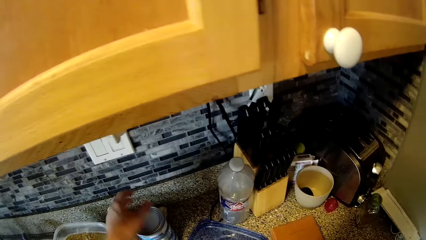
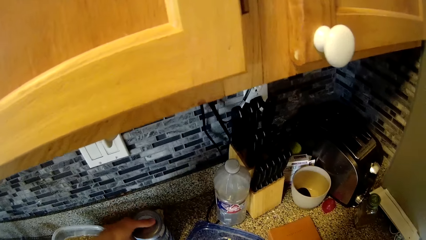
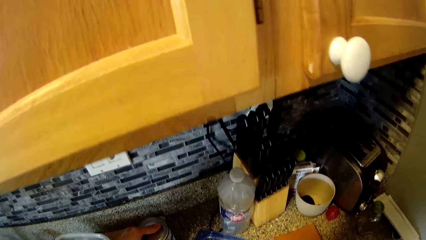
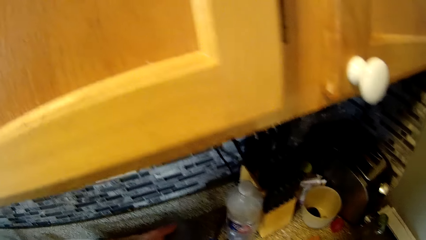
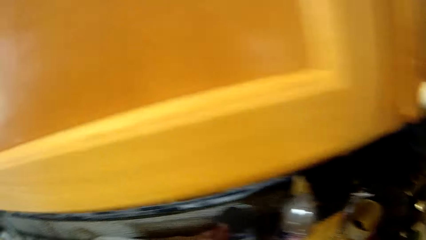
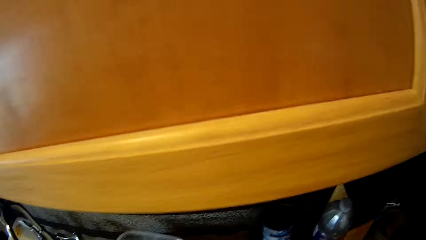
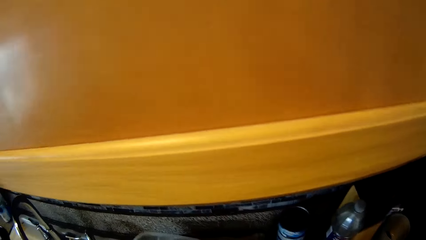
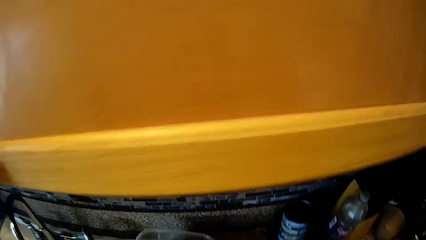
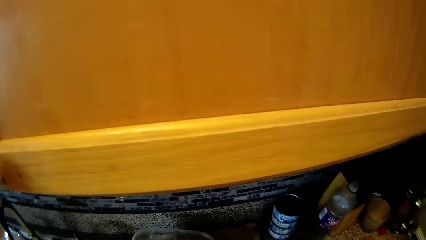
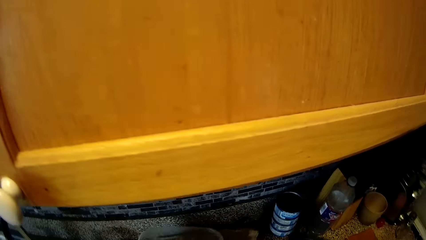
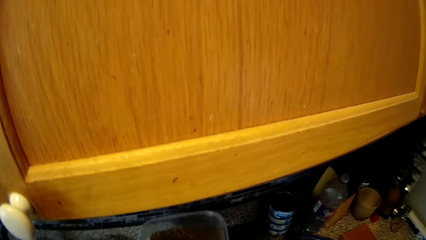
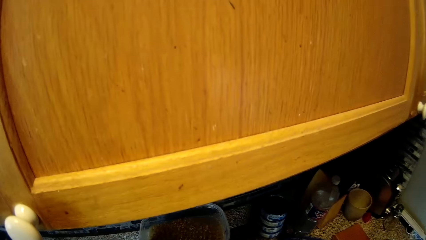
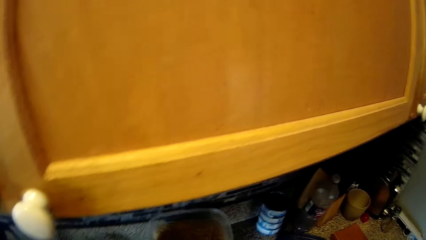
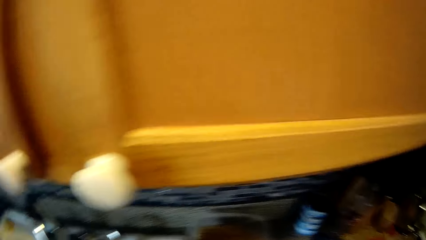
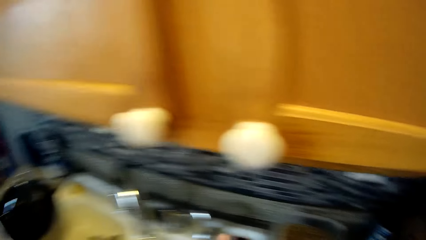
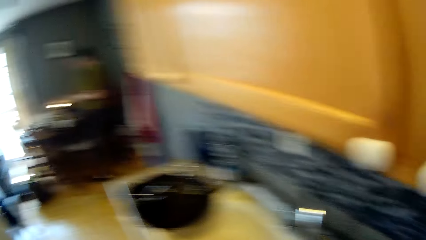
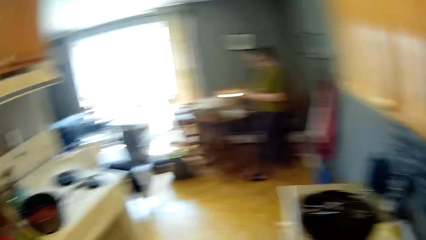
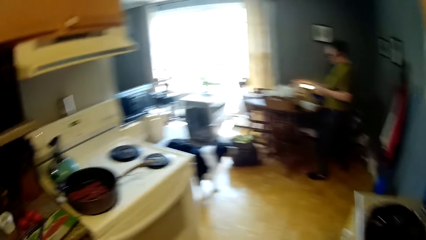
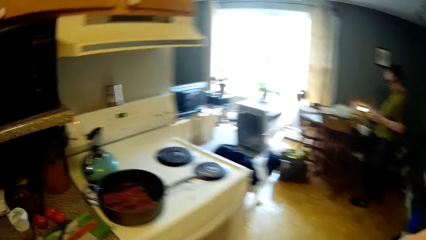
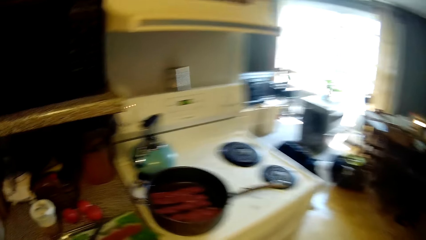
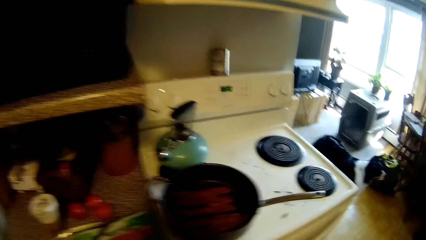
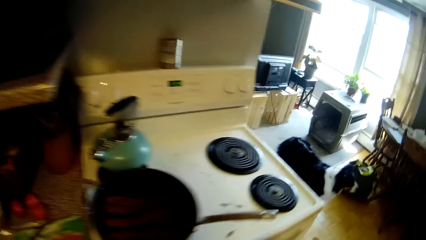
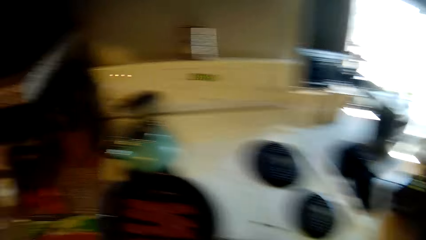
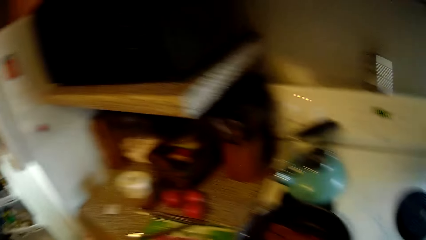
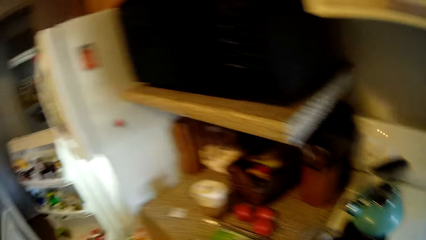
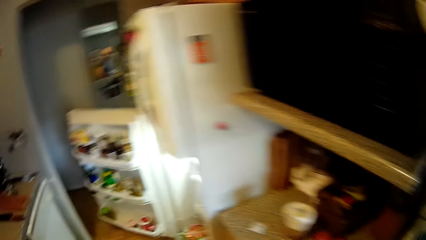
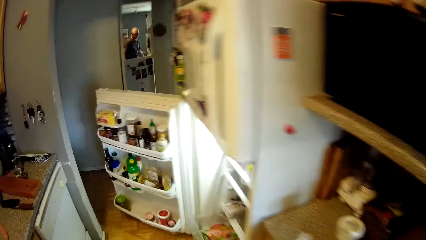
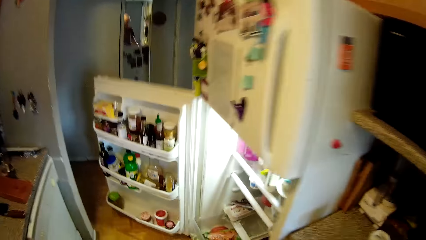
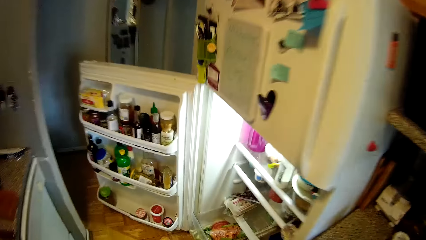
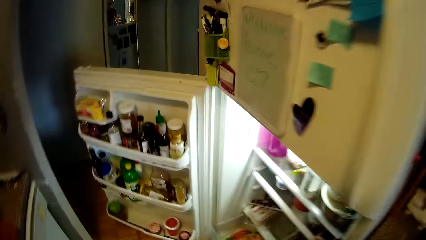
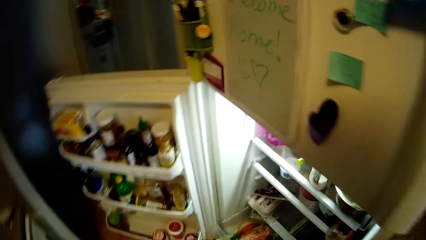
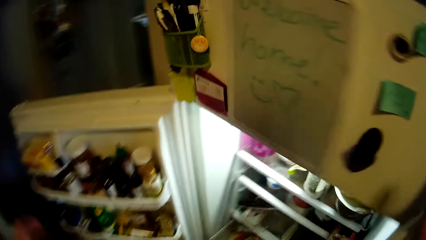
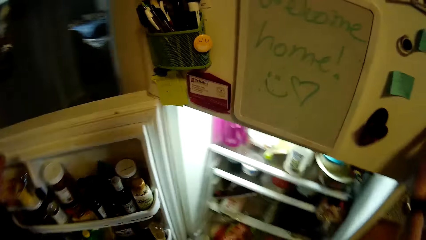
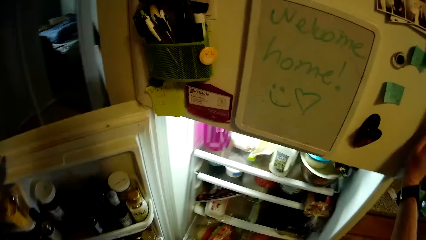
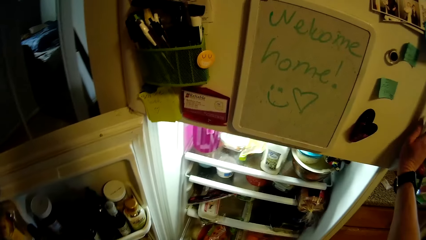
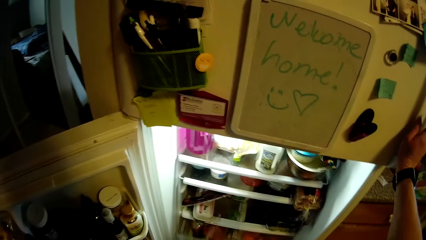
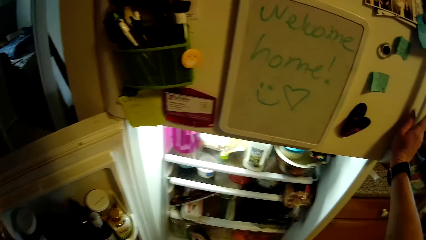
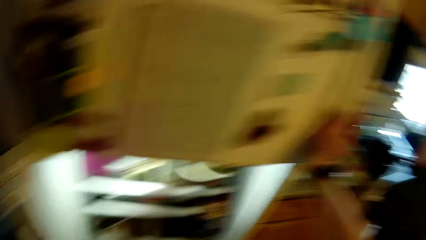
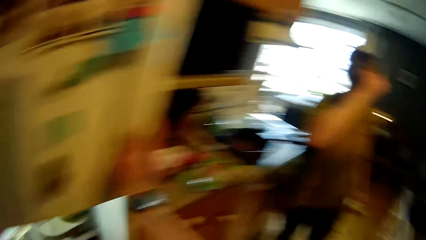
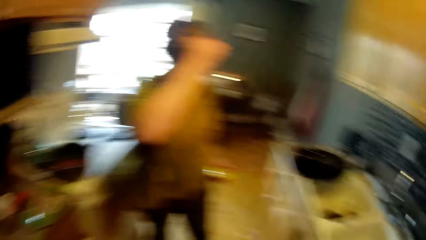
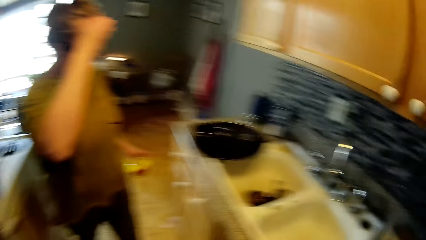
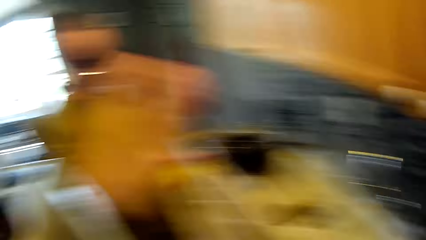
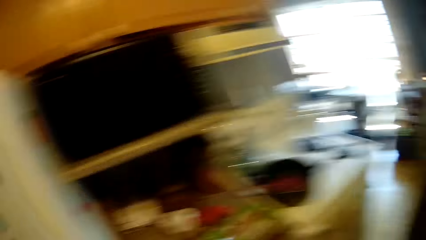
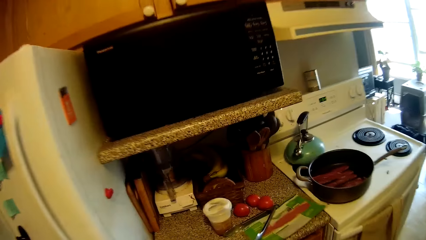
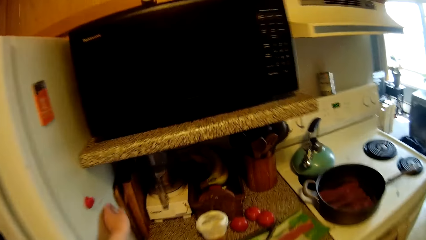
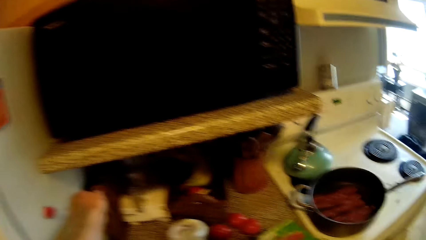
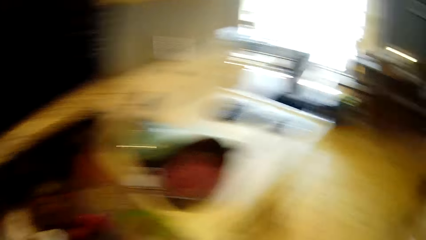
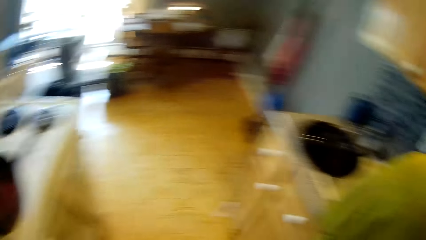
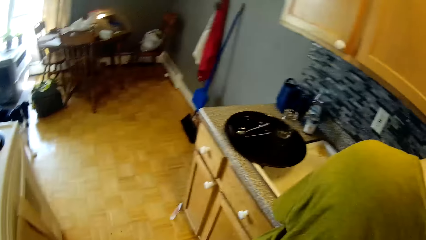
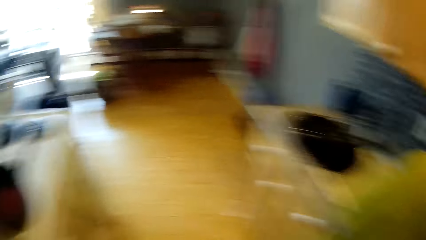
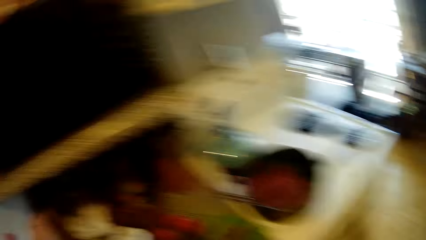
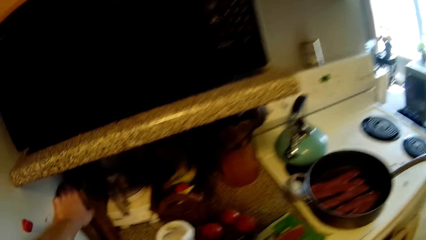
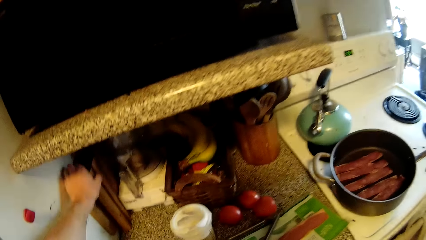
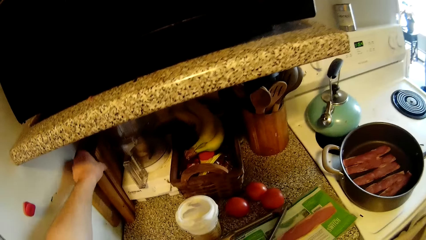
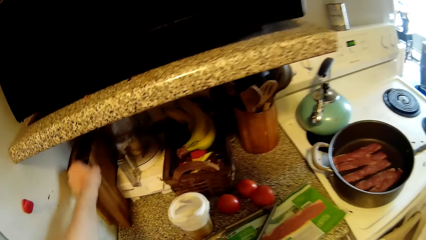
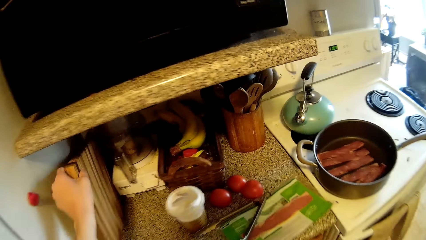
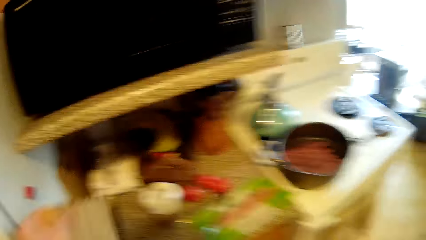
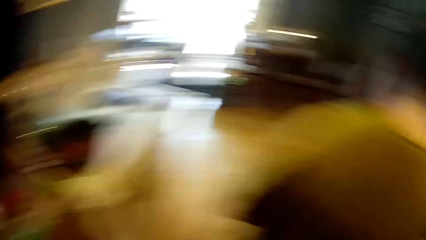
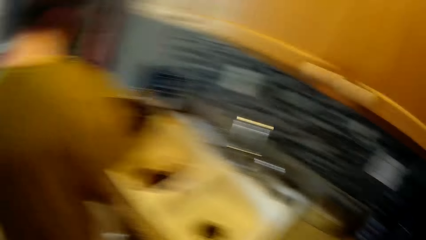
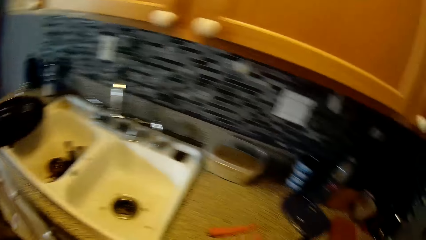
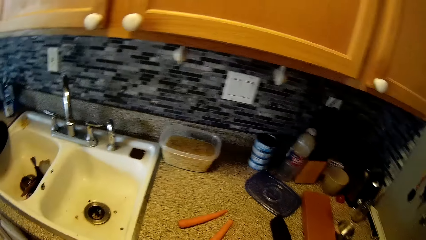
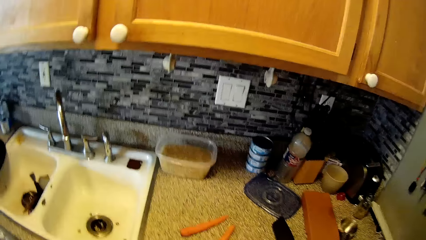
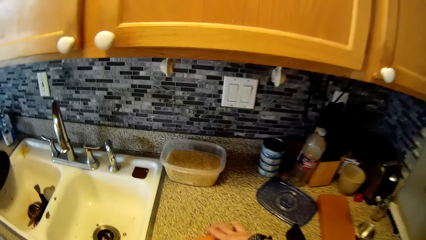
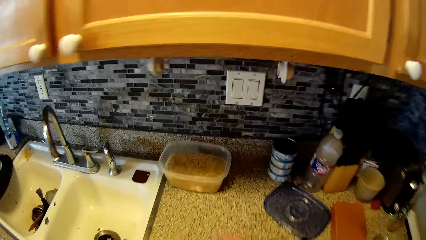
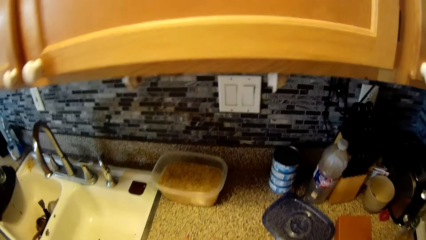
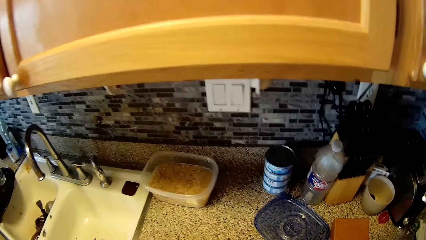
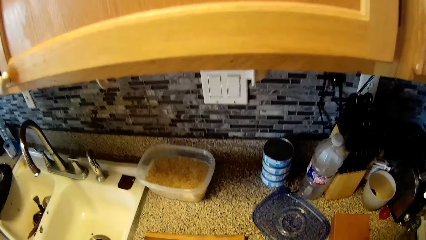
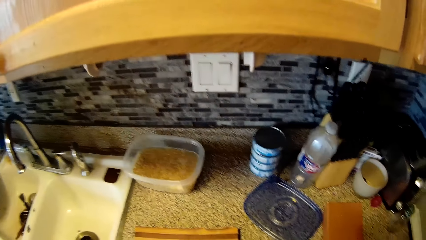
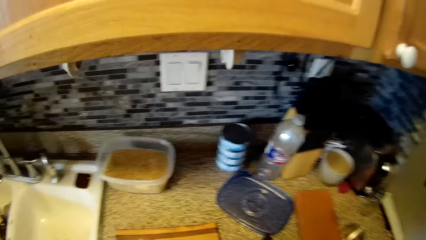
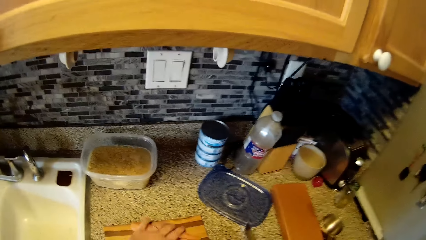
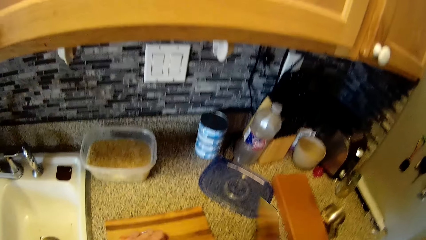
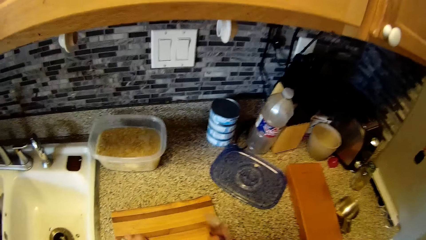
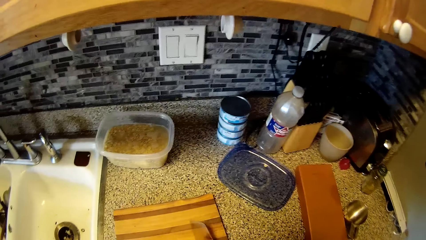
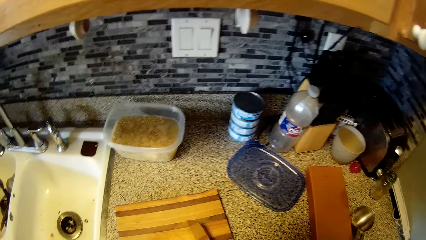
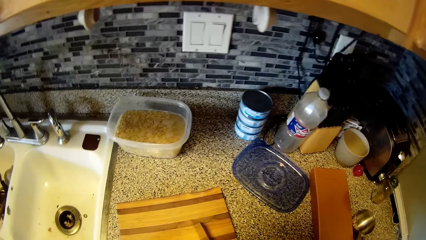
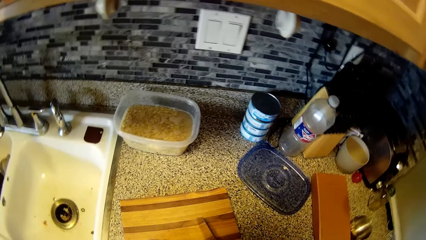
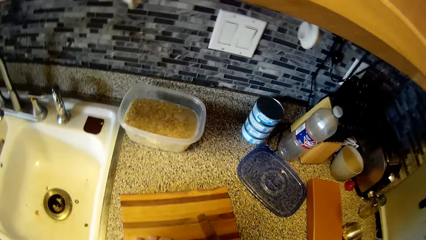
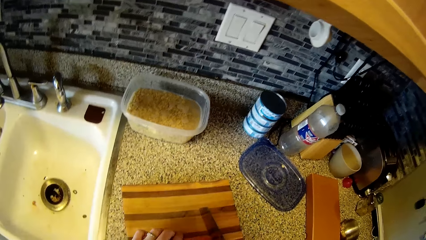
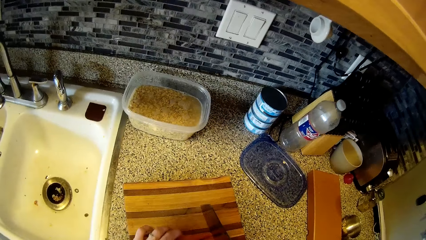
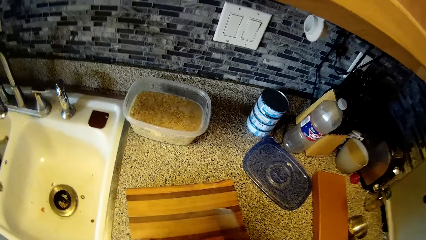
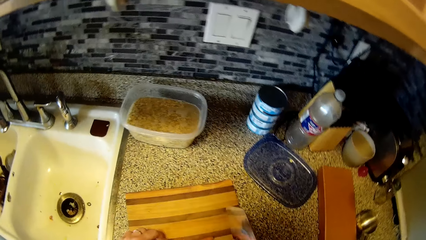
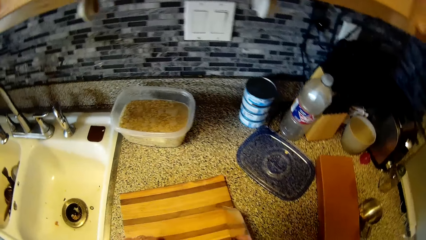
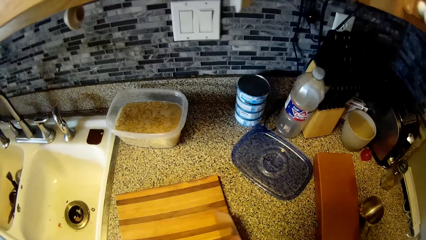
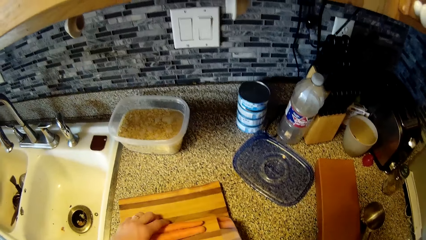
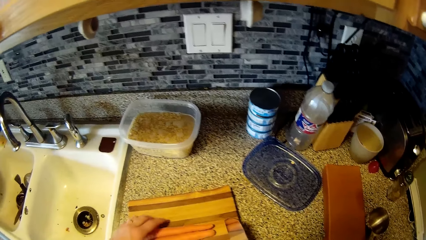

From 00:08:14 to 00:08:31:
The camera wearer moves the bottle. He moves a can on the slab with his left hand and picks up the can. He carries the bowl on the slab with his left hand. He picks up the bowl. He places the bowl on the slab with his left hand. He looks around. He places both hands on the fridge. He closes the fridge. The woman raises the hand. The camera wearer moves the hand. He picks up the chopping board from the slab with his left hand. He picks up the carrots from the slab with his right hand. He drops the chopping board. He places the carrots on the chopping board with his left hand. He picks up the knife from the slab with his right hand. He looks around. He drops the knife.
